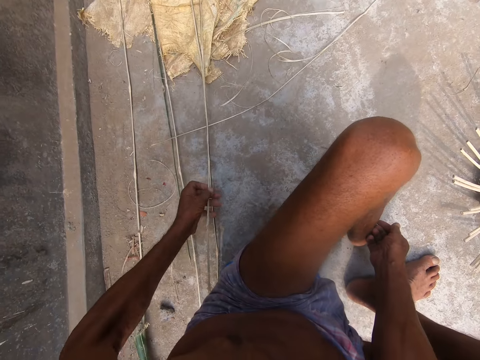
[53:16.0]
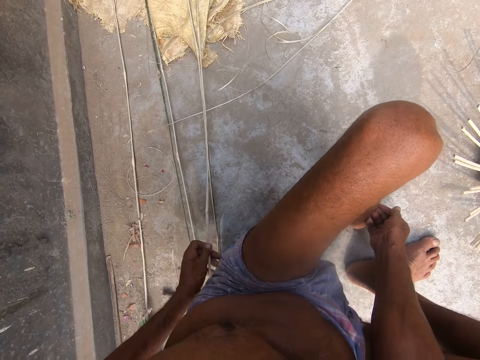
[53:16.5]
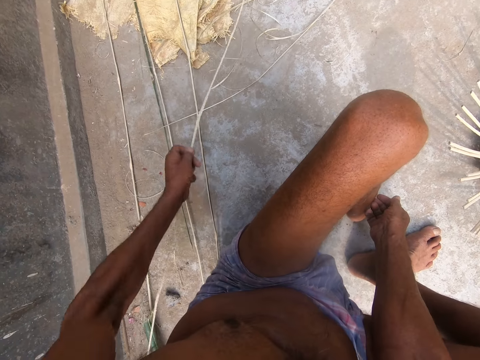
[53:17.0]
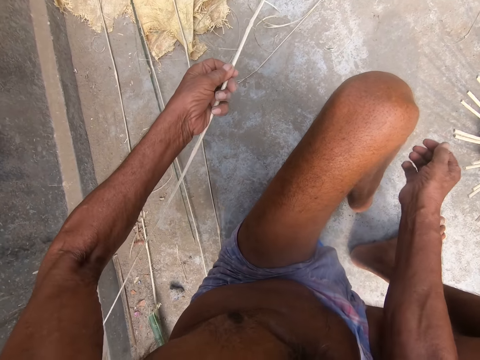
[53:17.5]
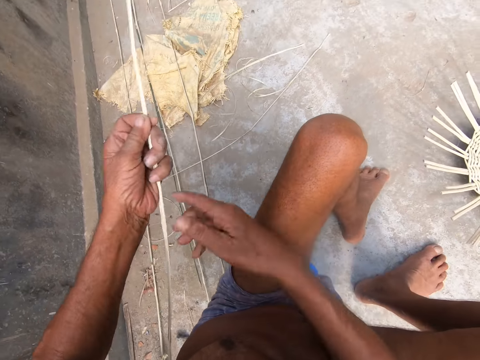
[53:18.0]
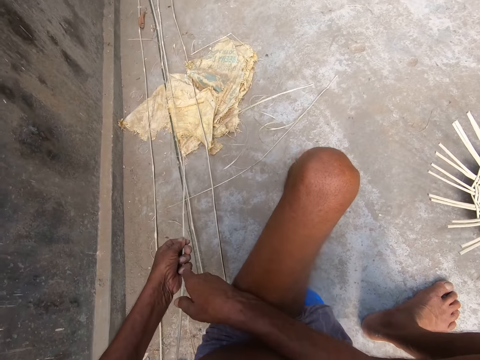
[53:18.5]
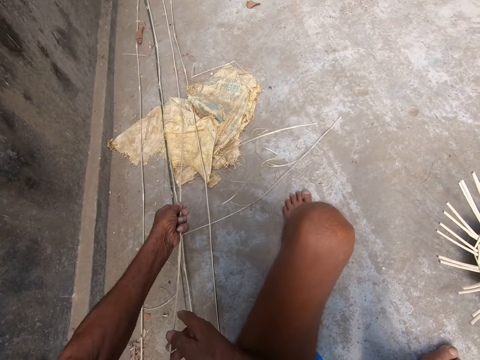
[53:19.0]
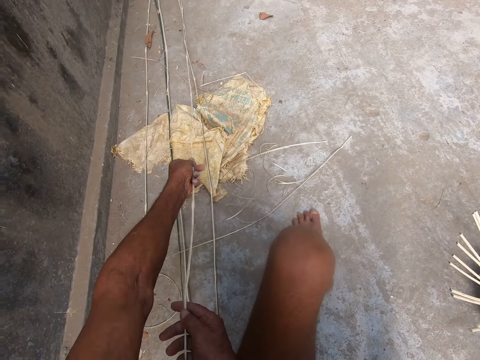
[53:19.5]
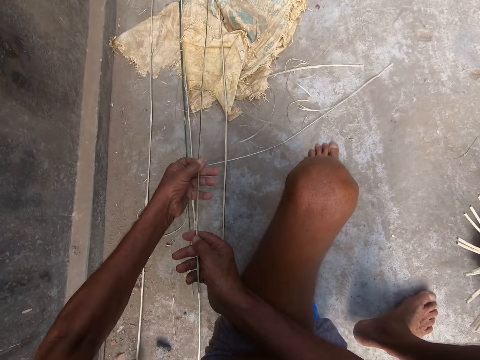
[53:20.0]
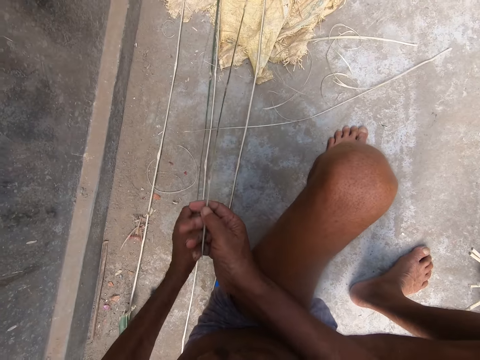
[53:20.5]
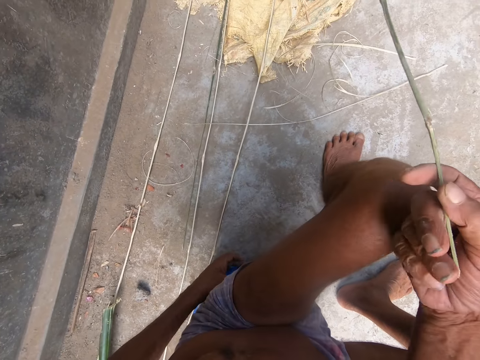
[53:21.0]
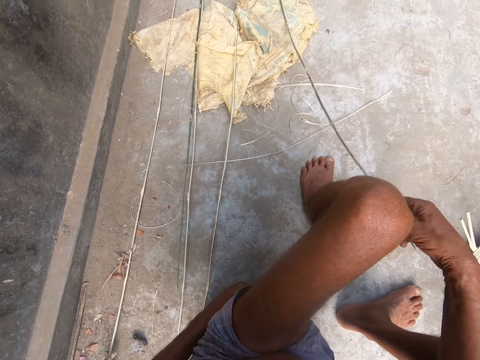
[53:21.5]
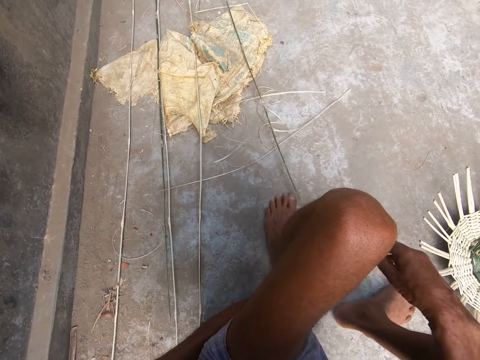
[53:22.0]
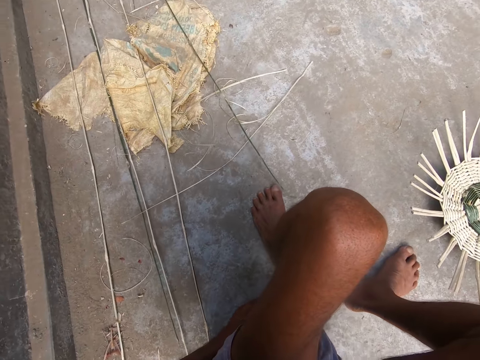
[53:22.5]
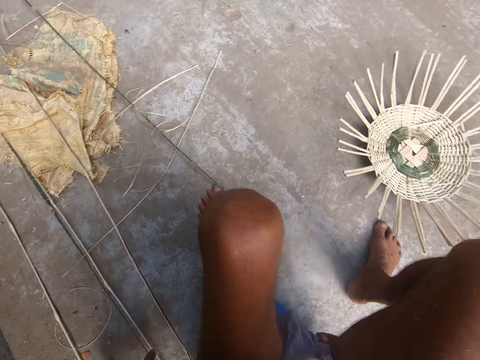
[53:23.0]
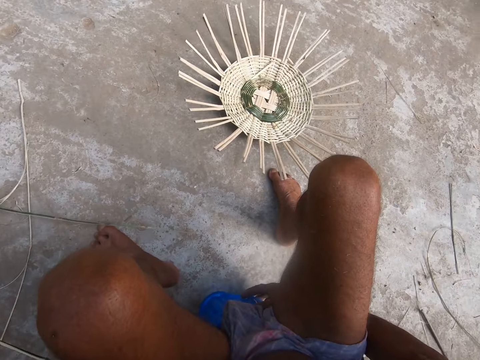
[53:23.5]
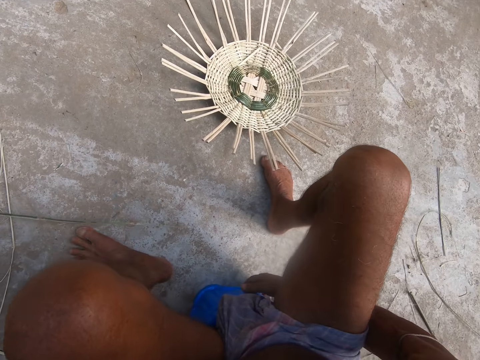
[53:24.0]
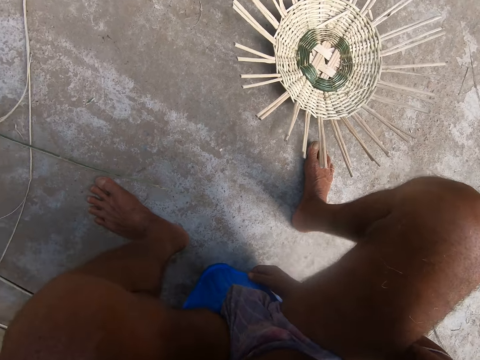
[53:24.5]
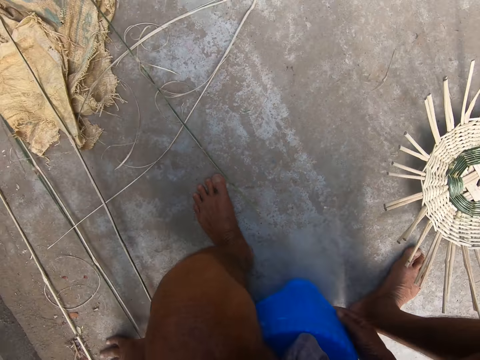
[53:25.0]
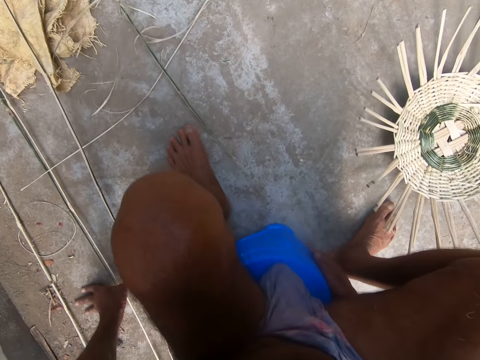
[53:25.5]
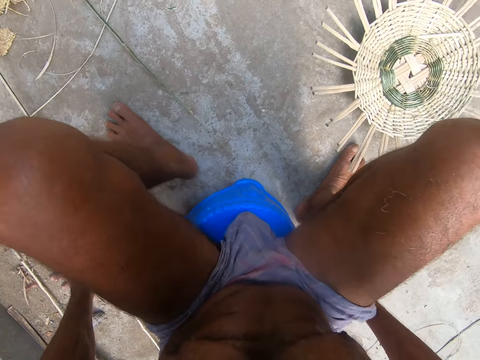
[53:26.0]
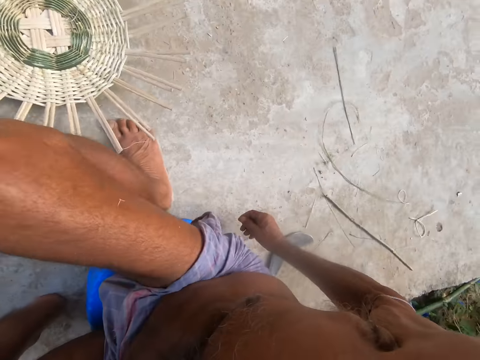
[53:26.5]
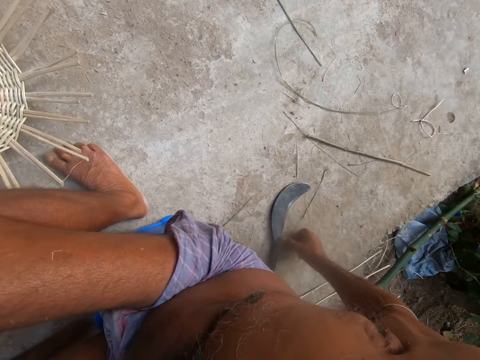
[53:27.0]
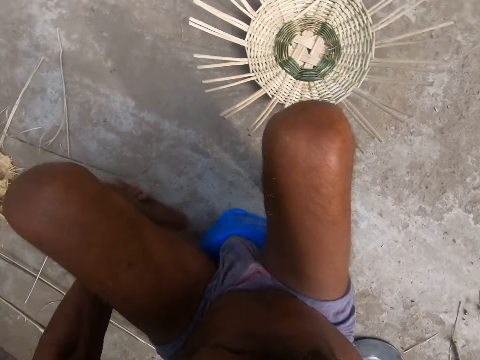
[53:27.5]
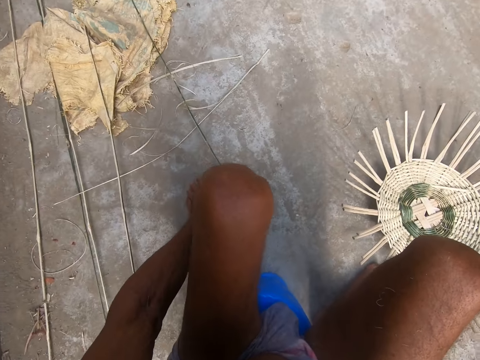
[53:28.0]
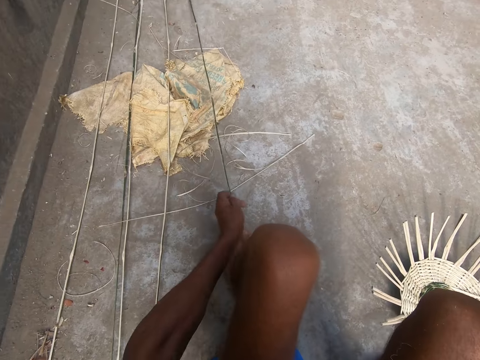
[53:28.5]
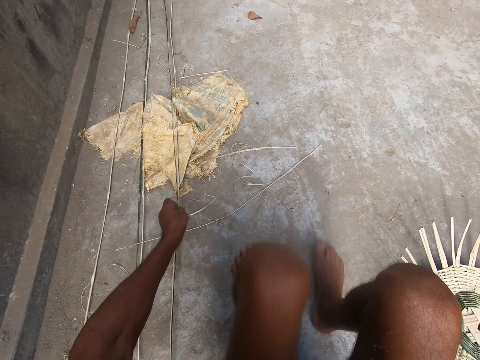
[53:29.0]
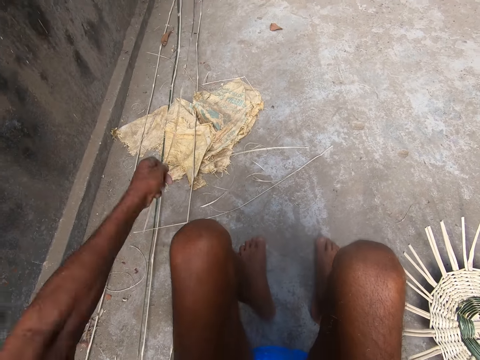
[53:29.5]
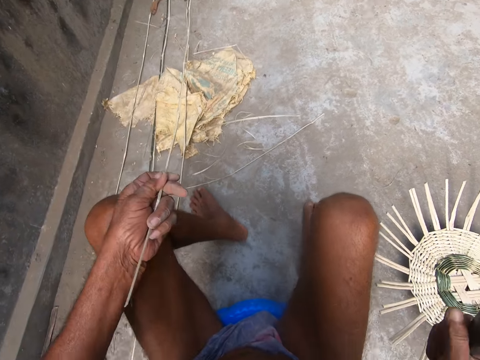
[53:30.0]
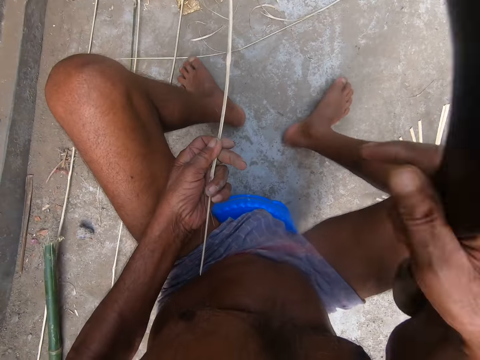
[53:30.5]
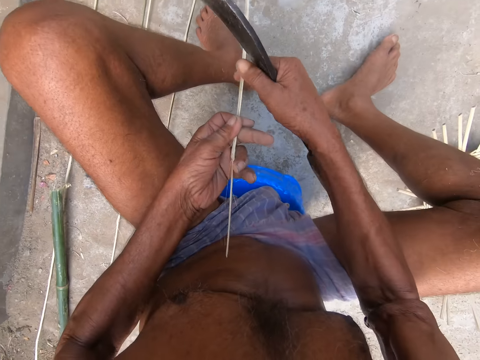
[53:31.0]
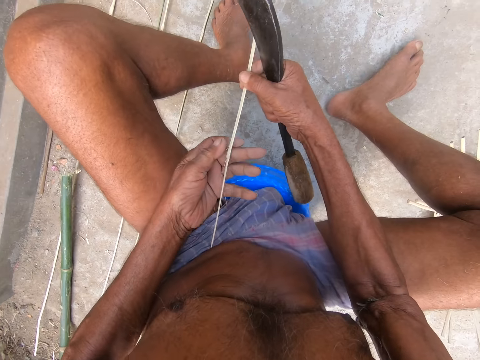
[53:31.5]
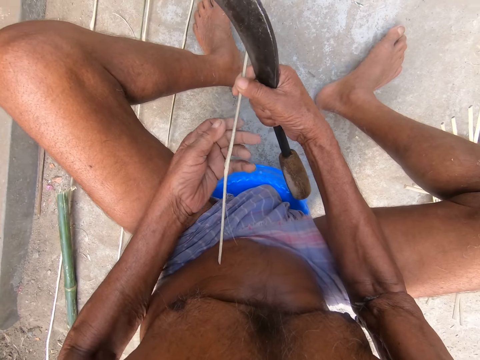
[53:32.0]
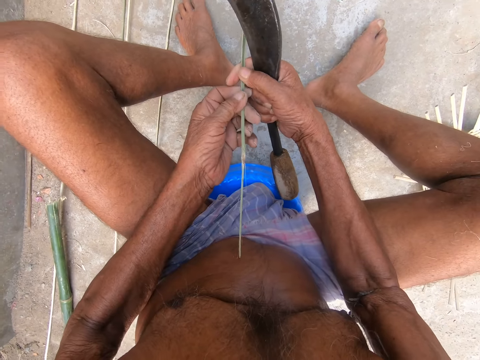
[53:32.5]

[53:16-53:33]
The camera wearer adjusts the palm frond or sisal with both hands. He places the palm frond on the ground with his right hand. He adjusts his seat with both hands. He looks around. He picks a sickle from the ground with his right hand. He holds the palm frond with both hands. He picks the sisal.

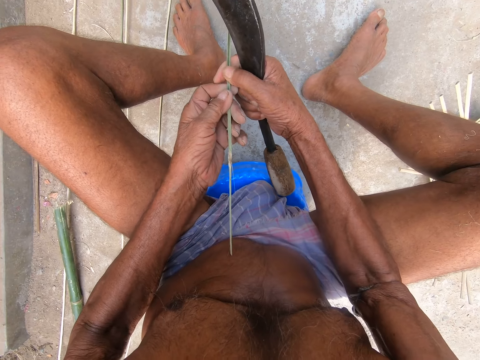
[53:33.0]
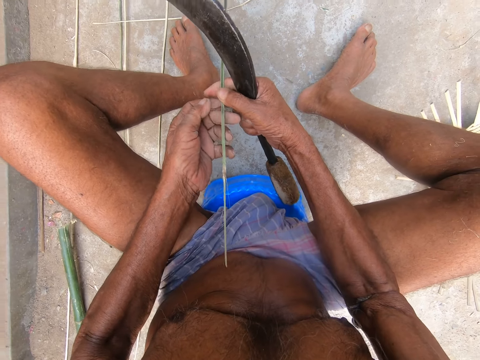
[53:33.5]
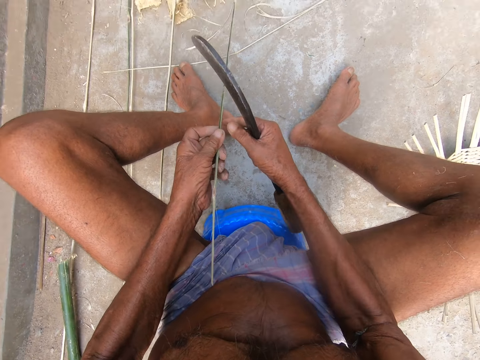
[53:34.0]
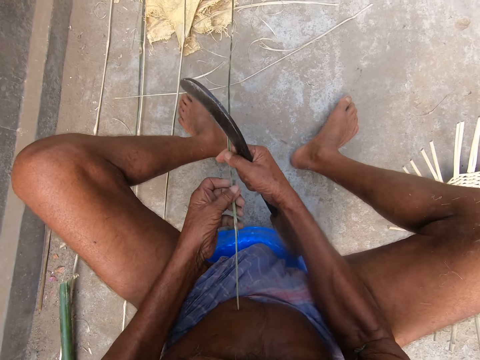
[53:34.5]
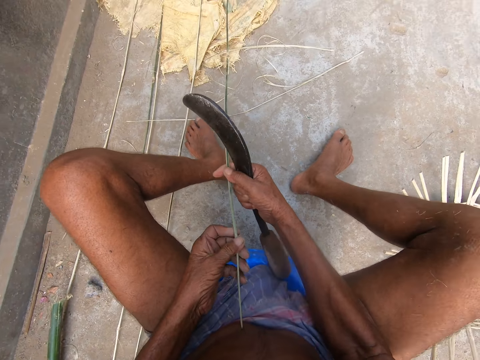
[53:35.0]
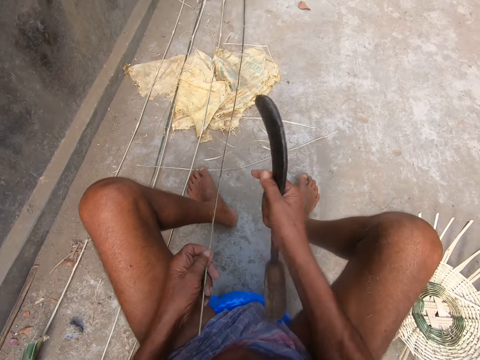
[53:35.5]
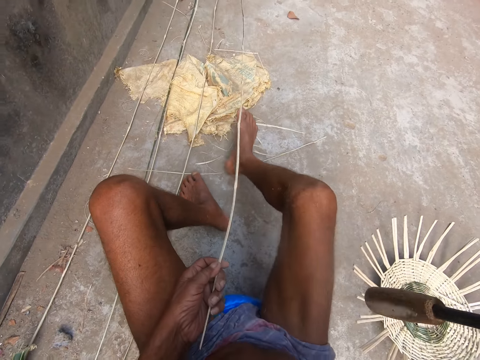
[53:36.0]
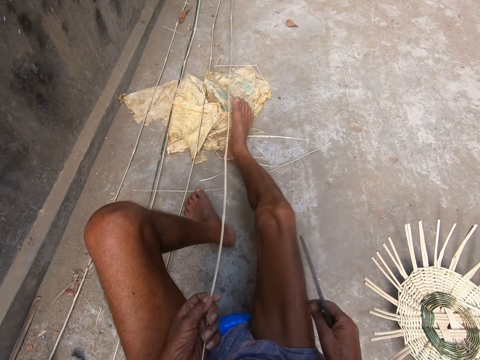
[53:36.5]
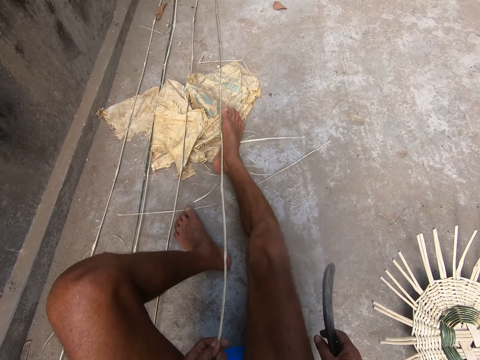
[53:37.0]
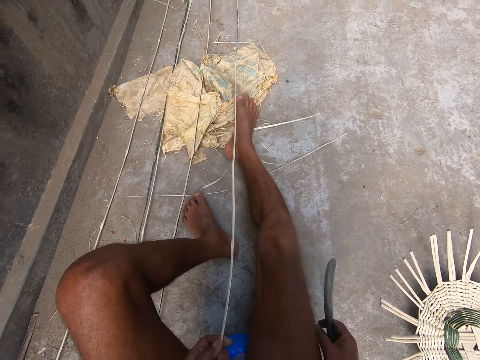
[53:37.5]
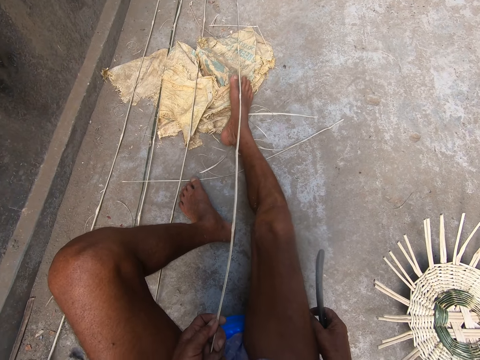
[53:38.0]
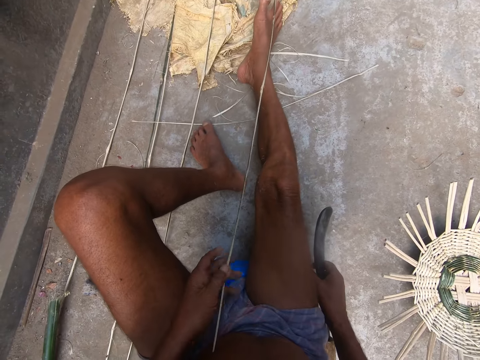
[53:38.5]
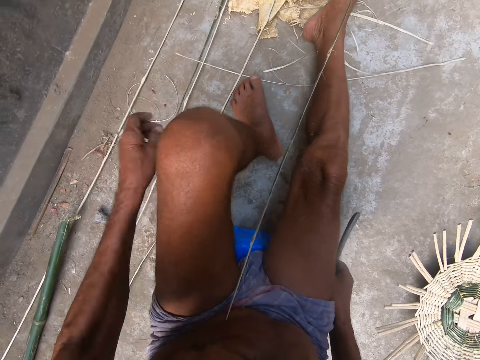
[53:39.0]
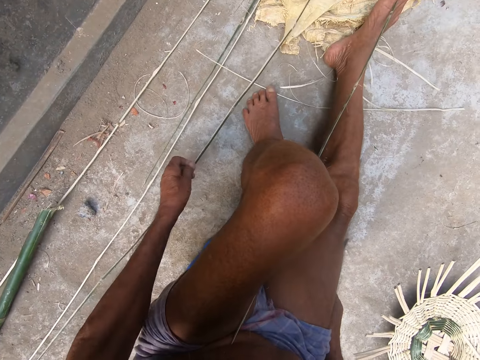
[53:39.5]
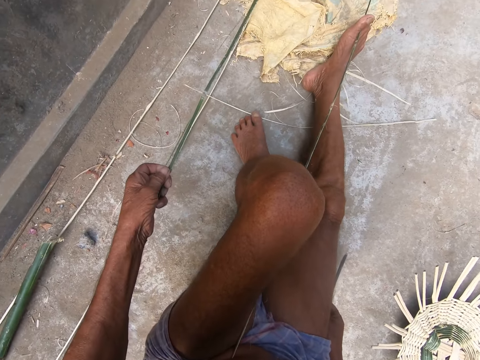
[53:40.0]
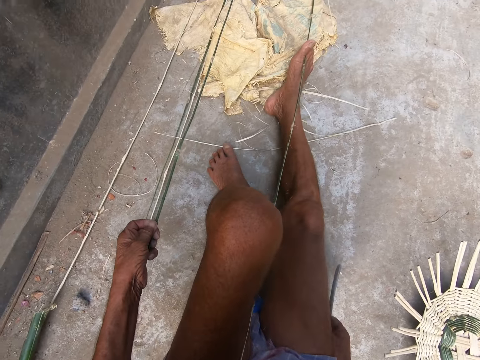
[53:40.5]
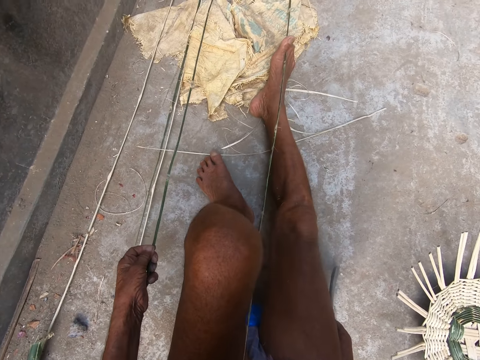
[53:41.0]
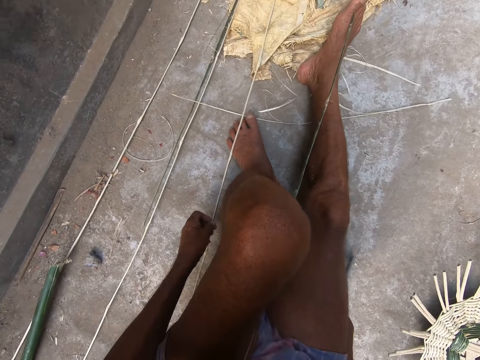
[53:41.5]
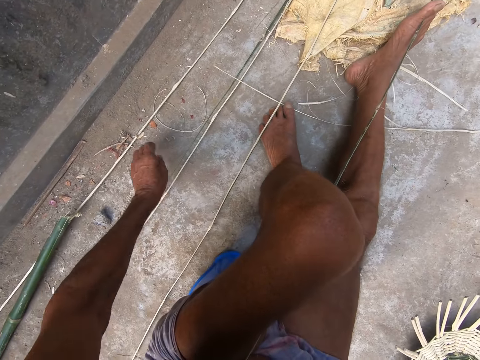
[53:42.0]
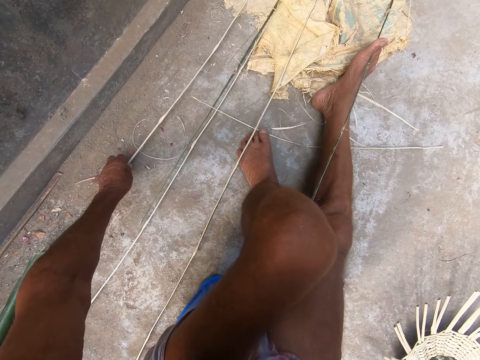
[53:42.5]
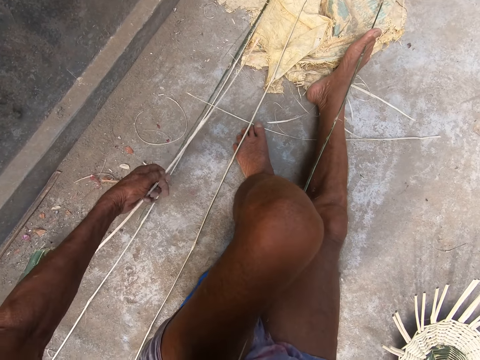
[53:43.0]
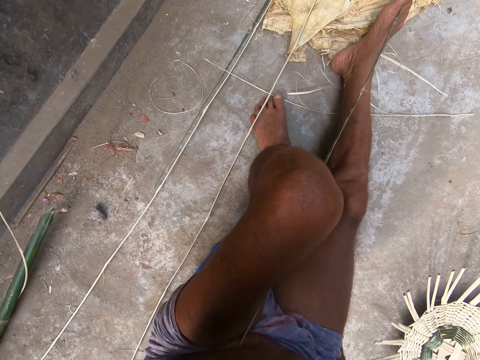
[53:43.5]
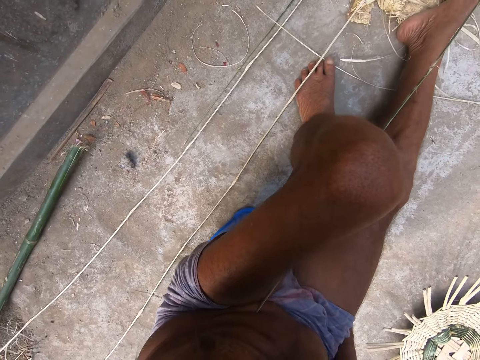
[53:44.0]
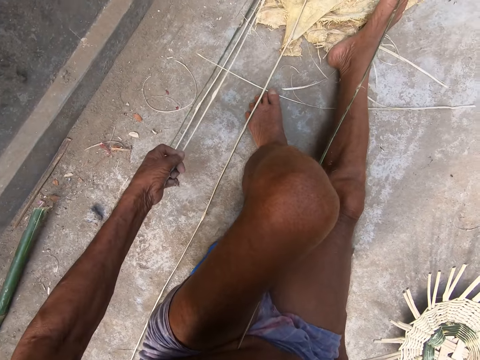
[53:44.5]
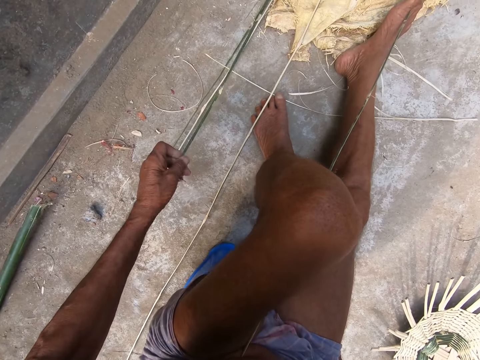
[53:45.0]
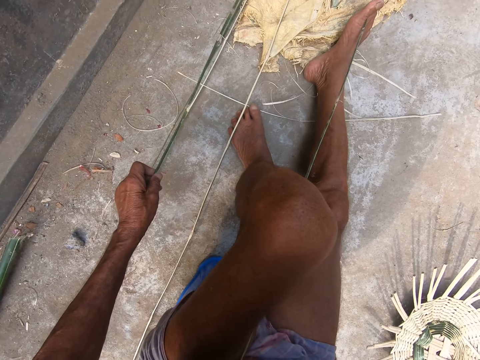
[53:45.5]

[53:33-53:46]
The camera wearer drops the palm frond or sisal in his left hand between his legs. He picks the palm frond from the ground with his left hand. He puts the sisal down. He places the palm frond on the ground with his left hand. He picks a palm frond from the ground with his left hand.
